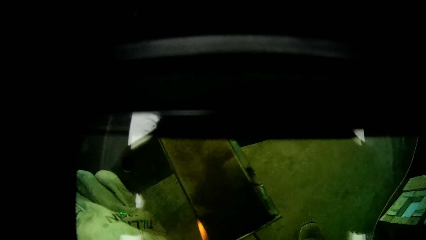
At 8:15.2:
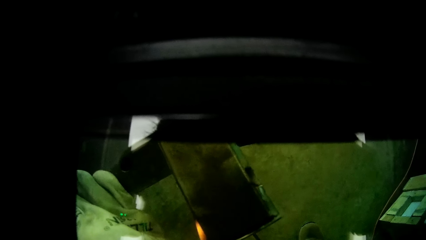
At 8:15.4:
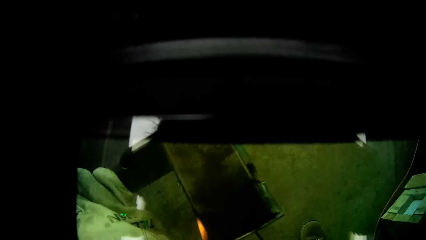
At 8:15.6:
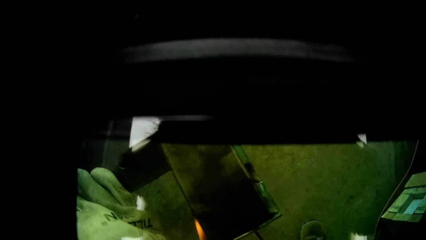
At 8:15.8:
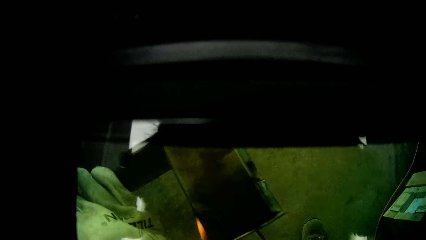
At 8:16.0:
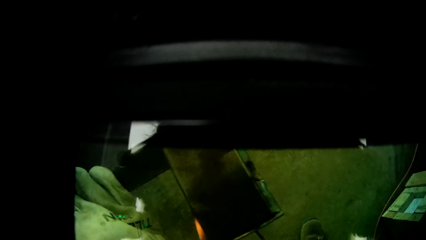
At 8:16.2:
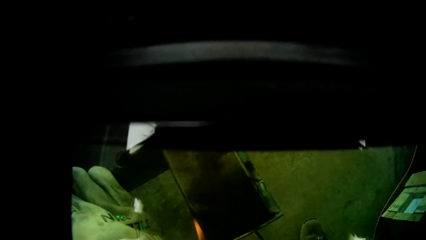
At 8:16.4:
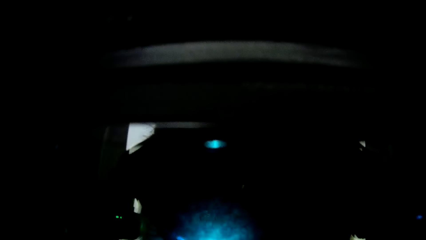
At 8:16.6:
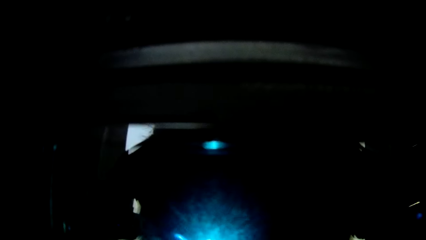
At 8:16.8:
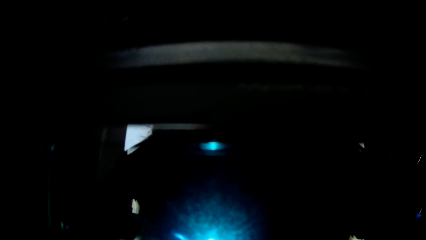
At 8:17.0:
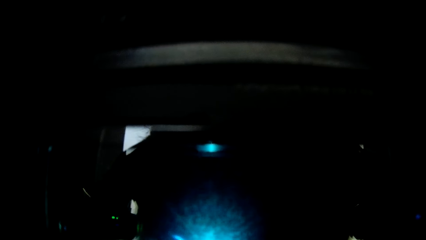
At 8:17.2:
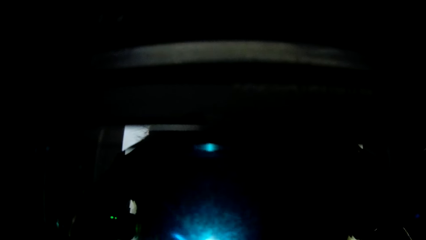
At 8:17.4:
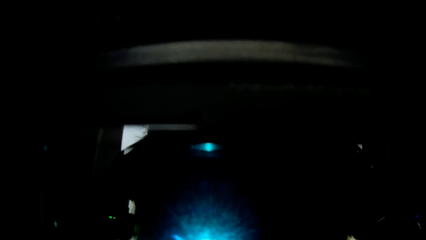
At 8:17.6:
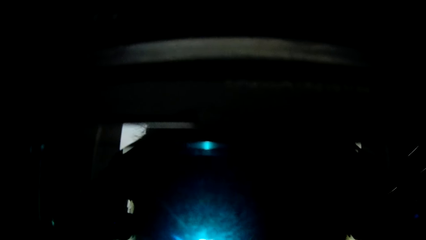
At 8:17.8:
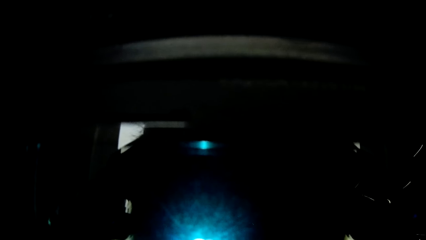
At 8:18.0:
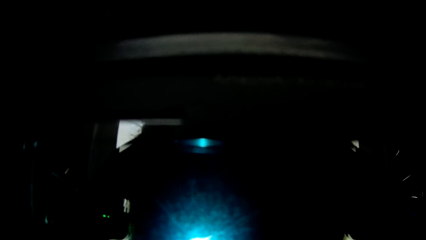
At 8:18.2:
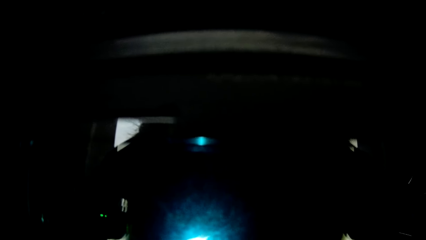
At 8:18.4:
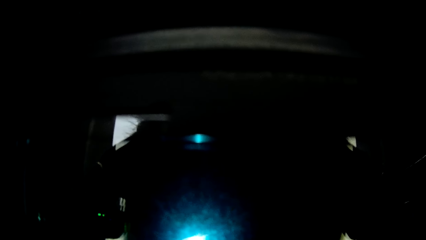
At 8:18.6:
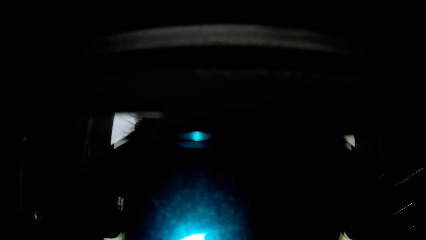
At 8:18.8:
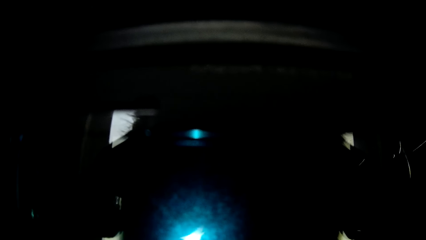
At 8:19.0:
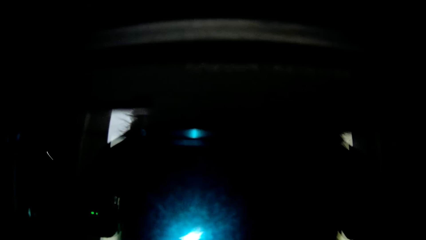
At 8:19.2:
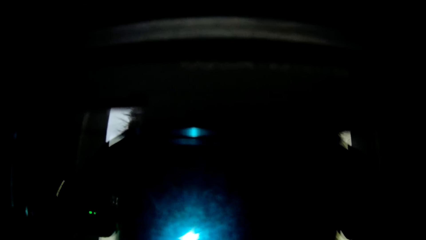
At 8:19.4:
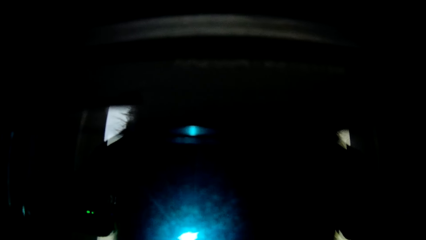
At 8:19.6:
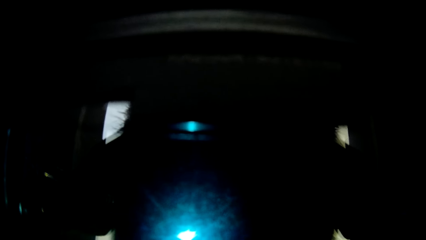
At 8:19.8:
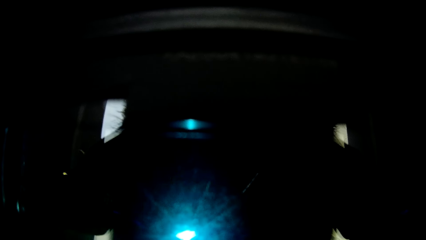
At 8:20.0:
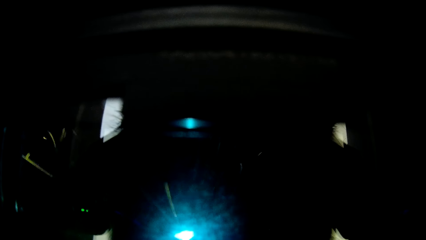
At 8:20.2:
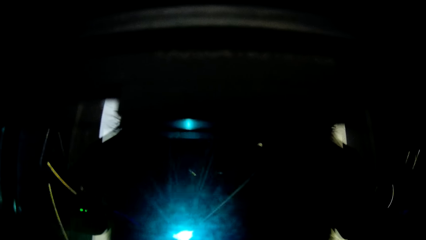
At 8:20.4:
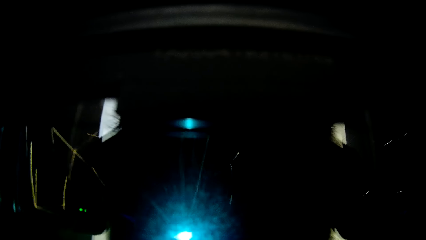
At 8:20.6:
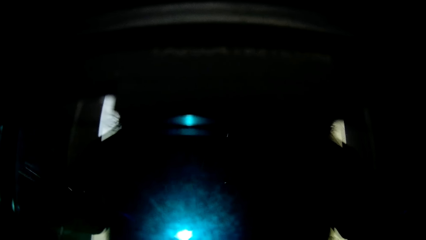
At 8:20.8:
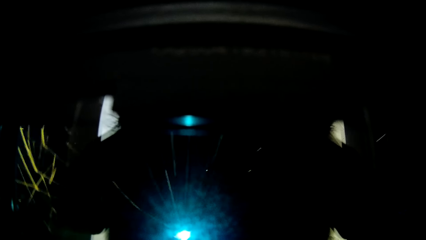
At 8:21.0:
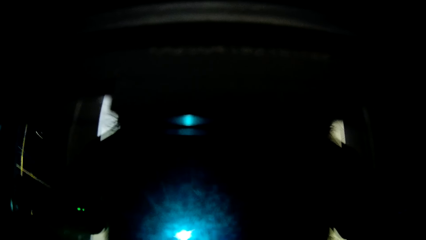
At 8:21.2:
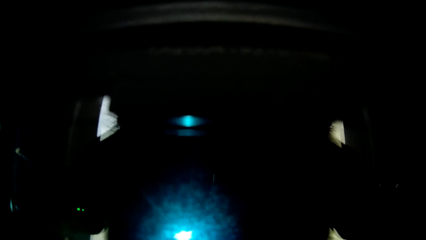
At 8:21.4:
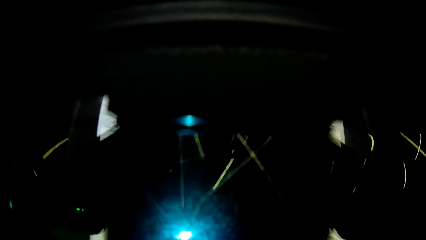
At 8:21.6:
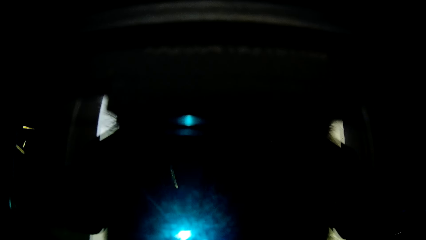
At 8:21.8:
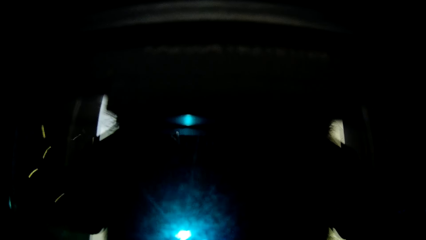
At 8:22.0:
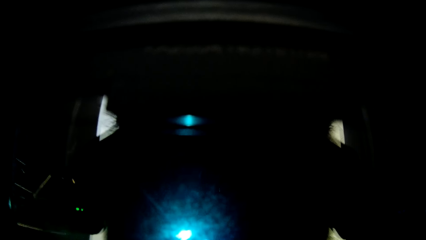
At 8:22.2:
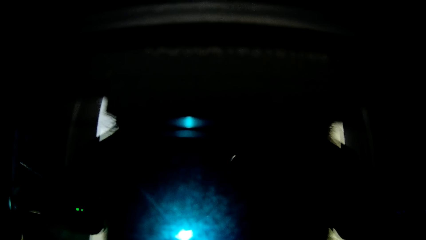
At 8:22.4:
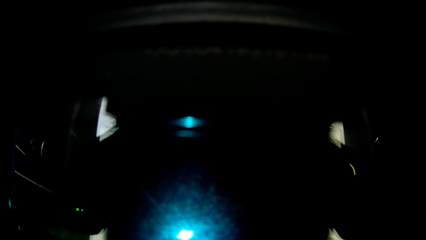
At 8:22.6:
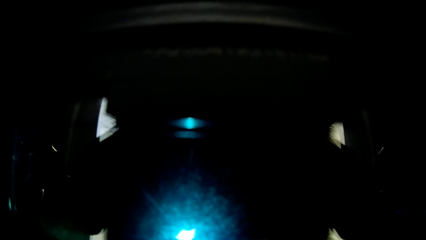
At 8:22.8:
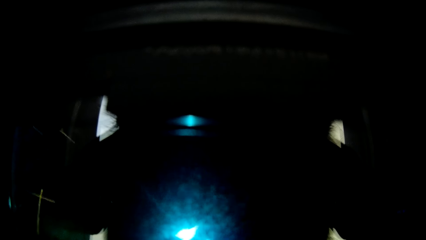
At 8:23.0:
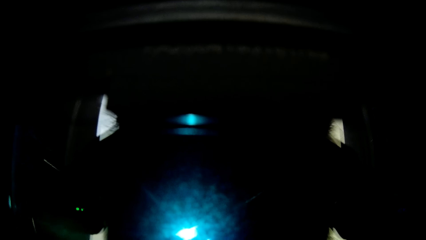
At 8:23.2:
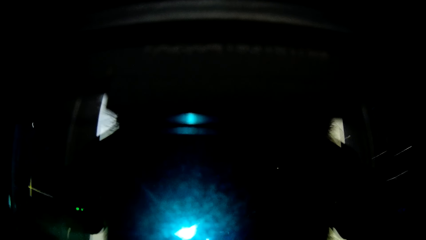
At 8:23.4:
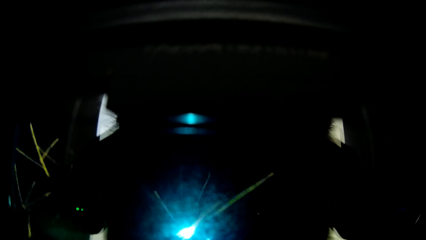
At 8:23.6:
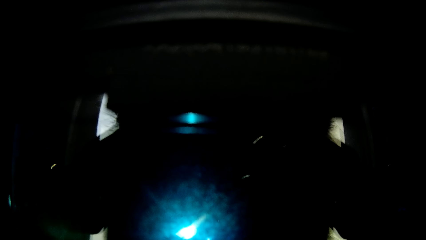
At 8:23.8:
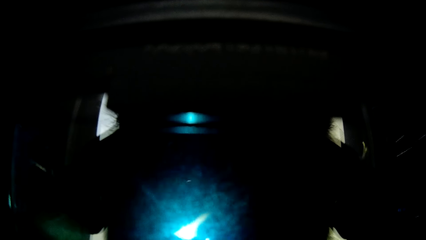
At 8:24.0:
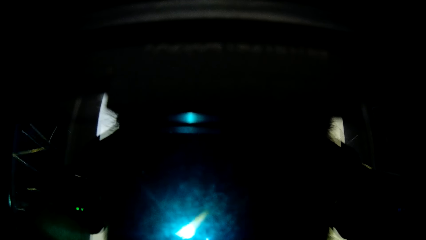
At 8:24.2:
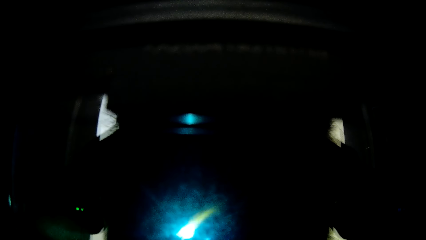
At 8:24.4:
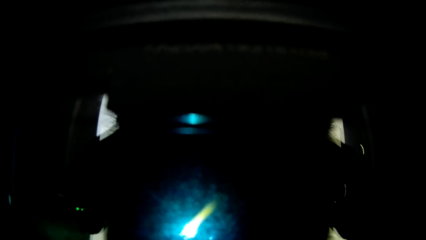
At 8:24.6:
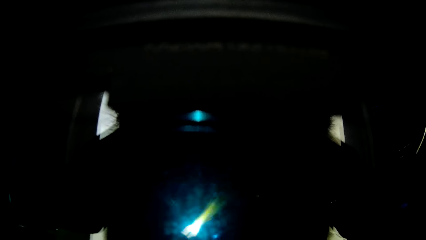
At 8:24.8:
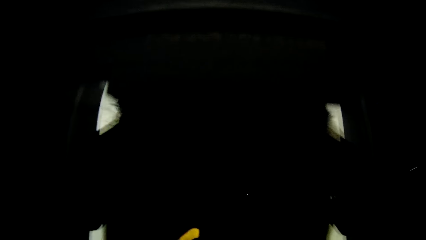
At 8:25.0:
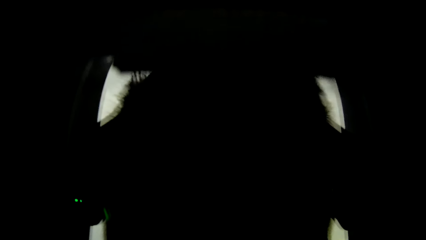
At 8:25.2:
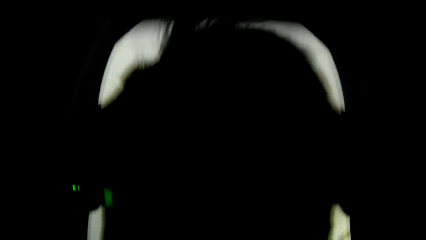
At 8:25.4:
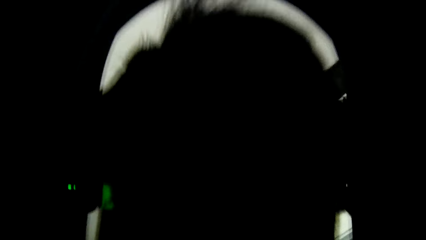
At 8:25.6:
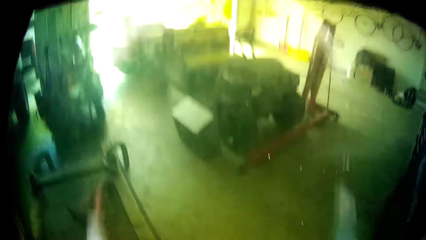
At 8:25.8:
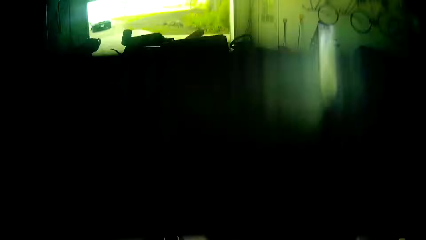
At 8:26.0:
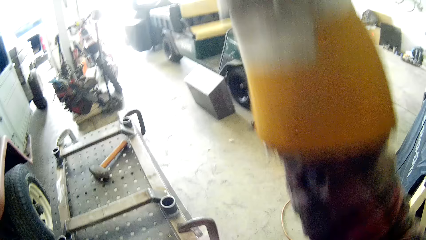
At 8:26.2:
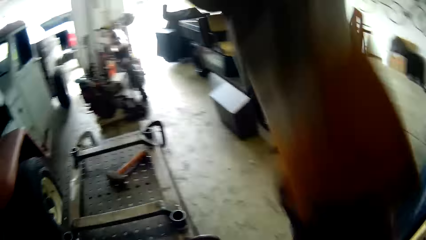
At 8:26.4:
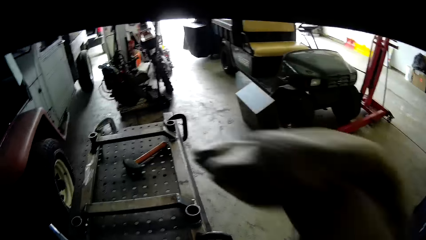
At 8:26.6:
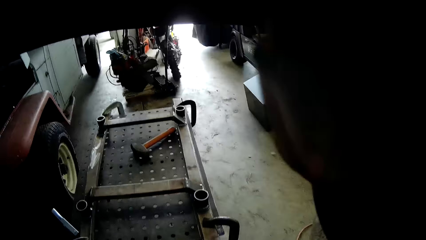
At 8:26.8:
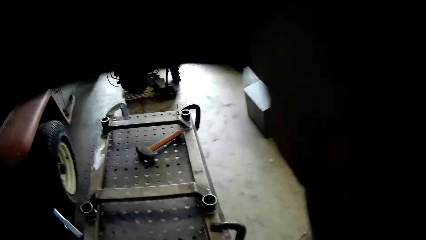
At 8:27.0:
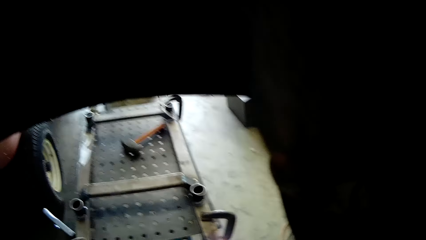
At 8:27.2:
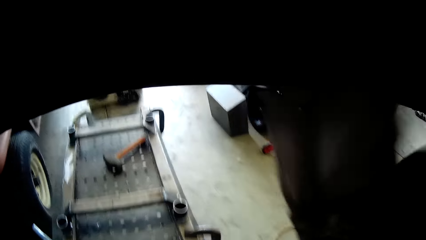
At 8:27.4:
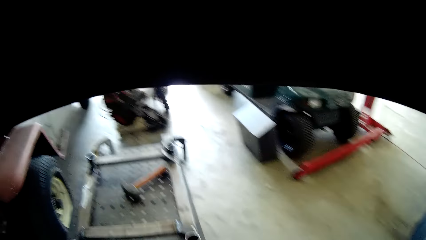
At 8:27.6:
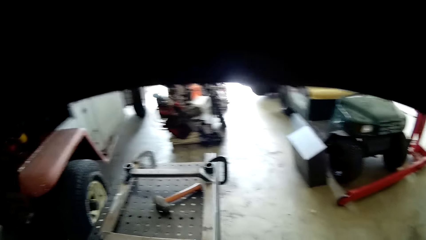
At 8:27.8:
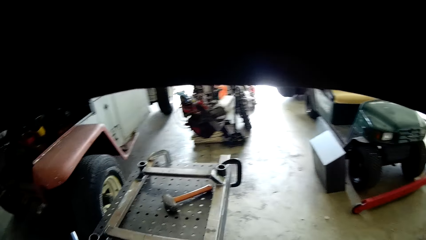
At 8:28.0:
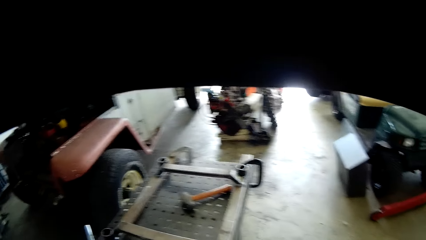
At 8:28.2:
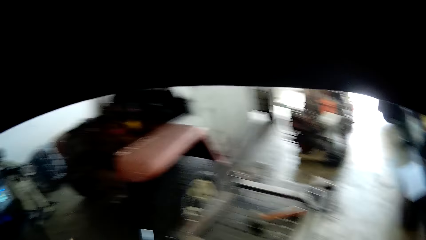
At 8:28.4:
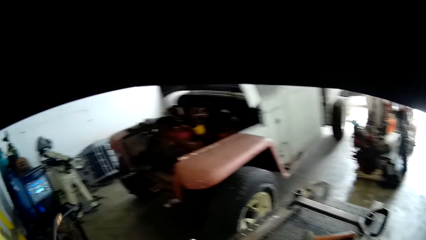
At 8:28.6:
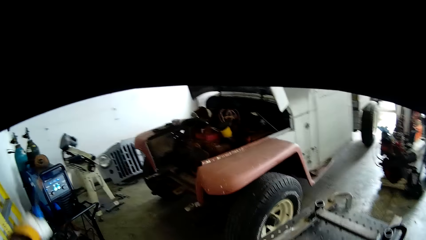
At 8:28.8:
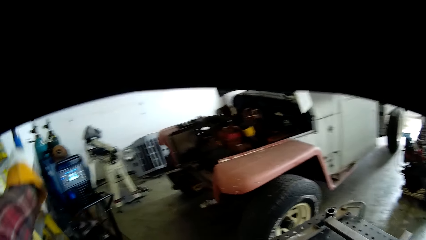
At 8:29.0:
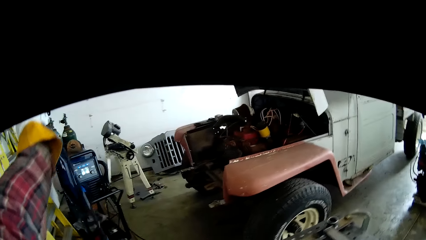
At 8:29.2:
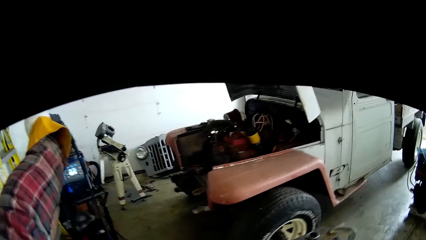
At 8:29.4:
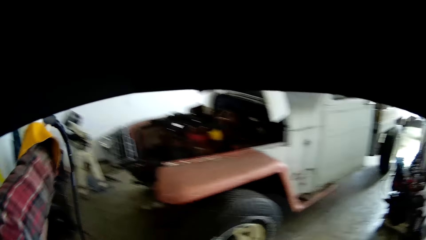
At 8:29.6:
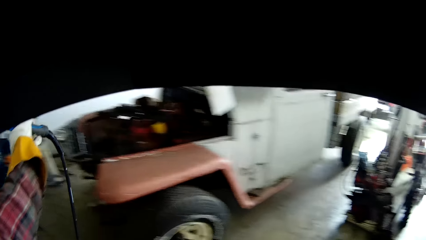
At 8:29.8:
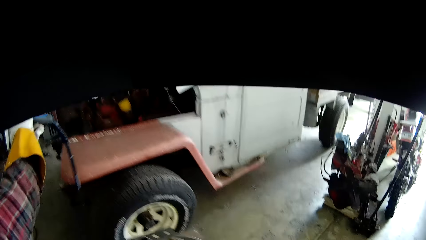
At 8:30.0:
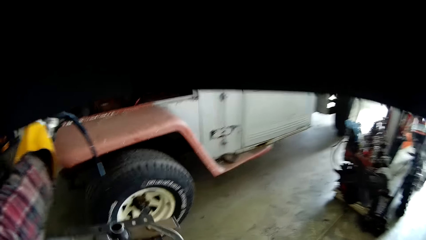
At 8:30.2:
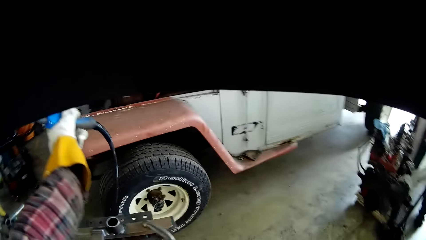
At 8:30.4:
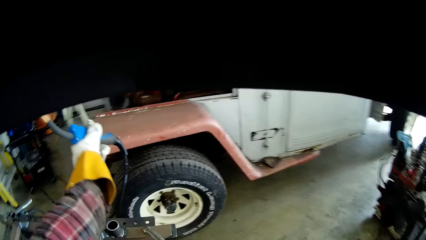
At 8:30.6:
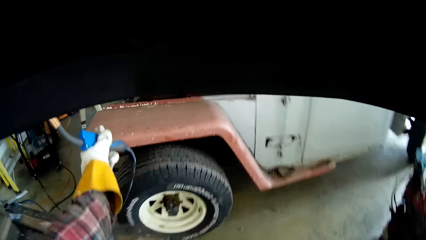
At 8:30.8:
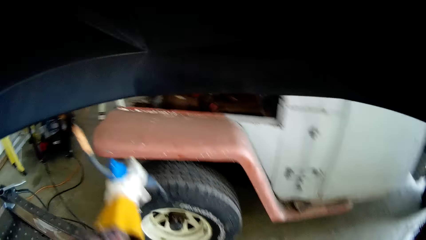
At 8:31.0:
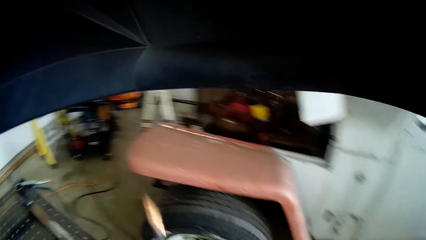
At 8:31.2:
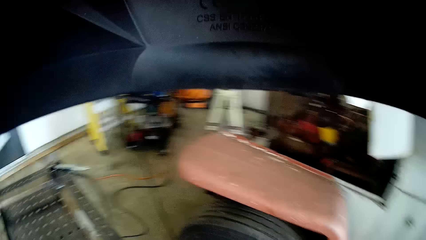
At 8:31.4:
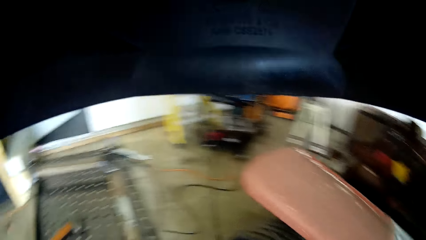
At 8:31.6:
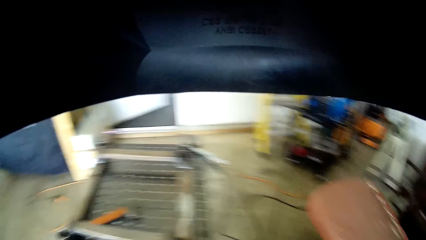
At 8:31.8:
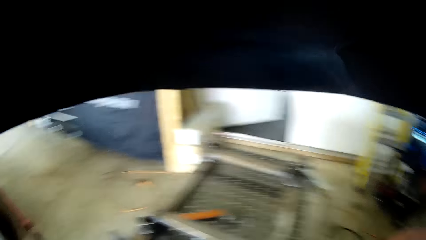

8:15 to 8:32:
The camera wearer welds the metal with the stick weld in his right hand. He removes the welding helmet from his face with his right hand. He touches his face with his right hand. He moves a hand. He moves a welding machine with a hand.
